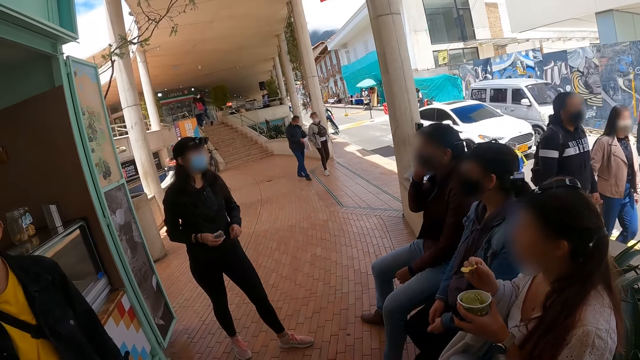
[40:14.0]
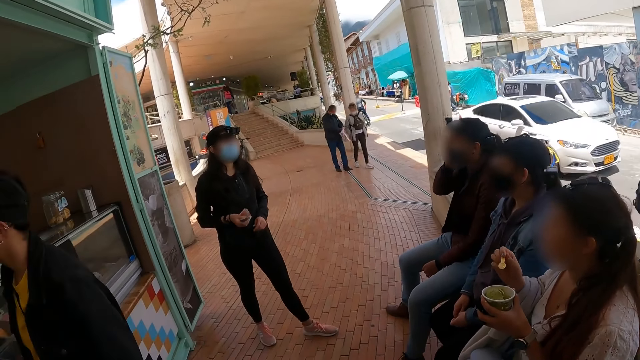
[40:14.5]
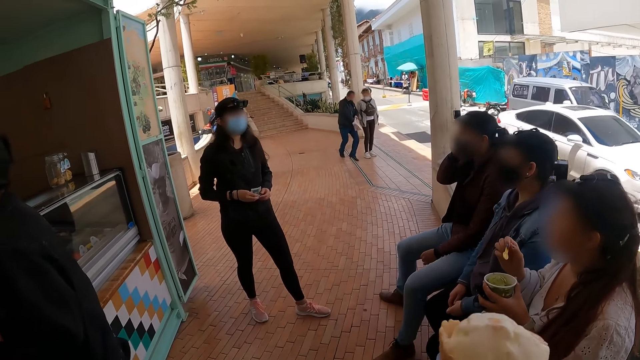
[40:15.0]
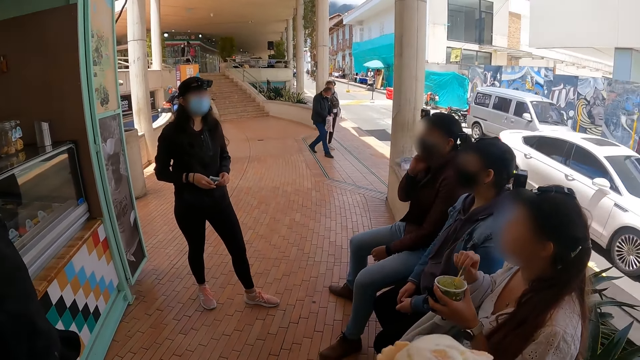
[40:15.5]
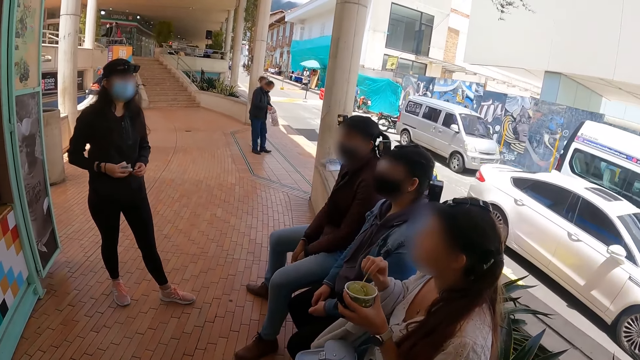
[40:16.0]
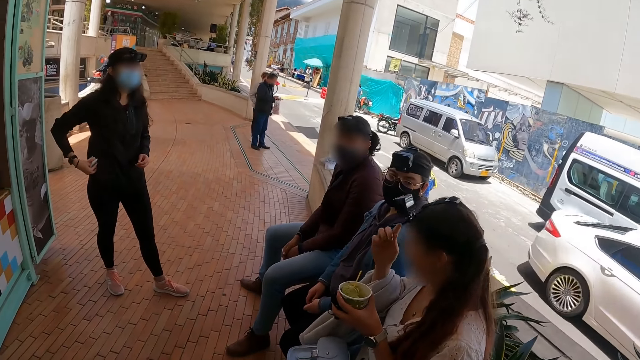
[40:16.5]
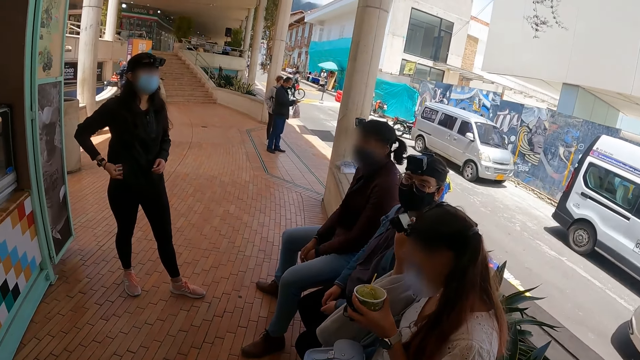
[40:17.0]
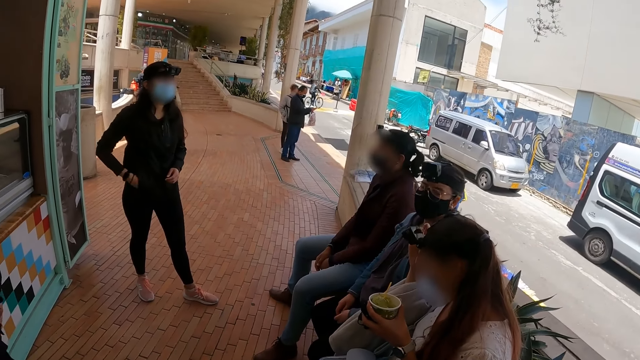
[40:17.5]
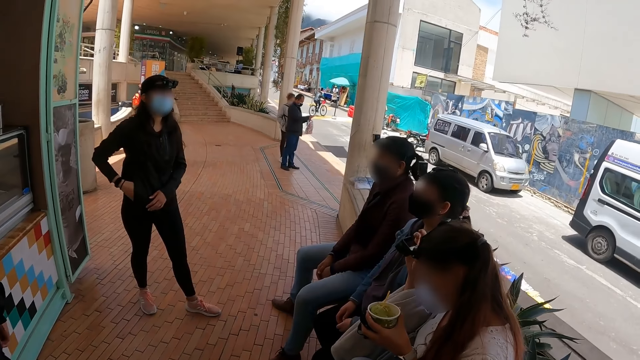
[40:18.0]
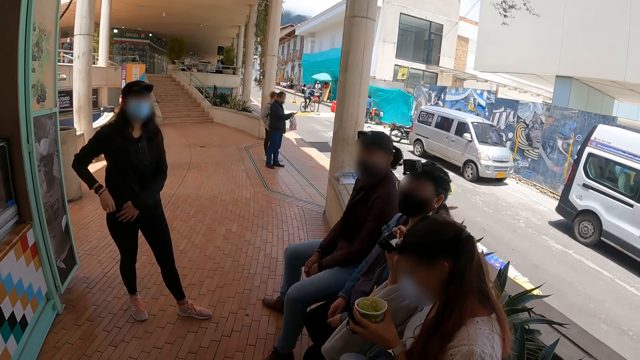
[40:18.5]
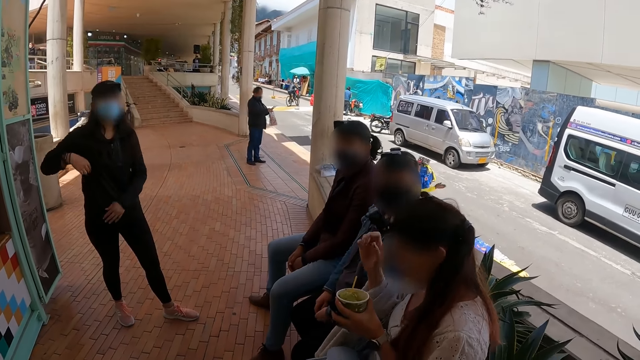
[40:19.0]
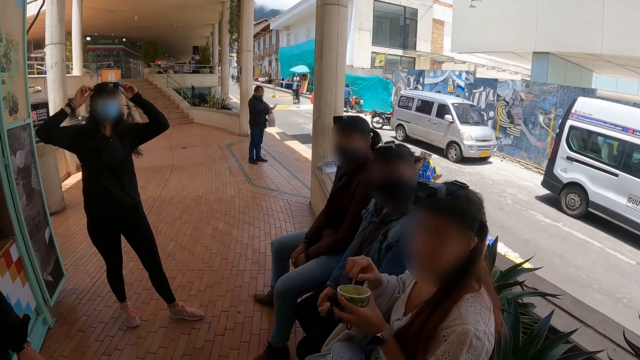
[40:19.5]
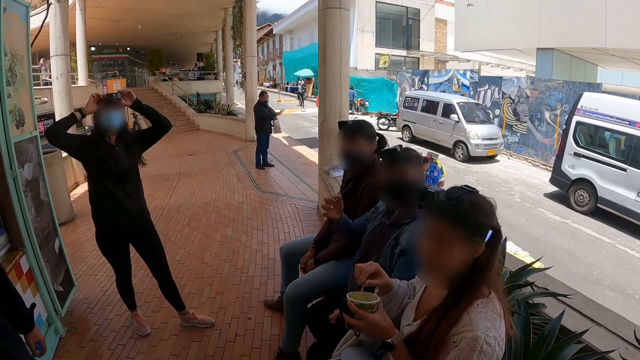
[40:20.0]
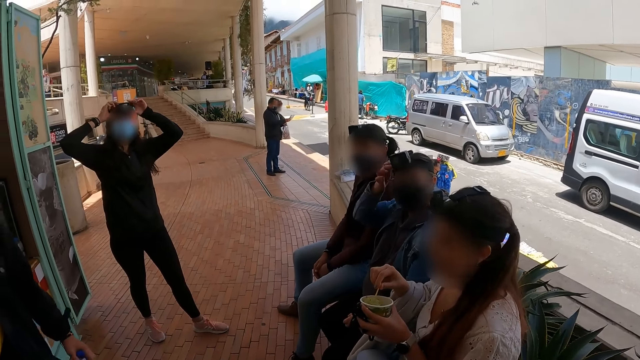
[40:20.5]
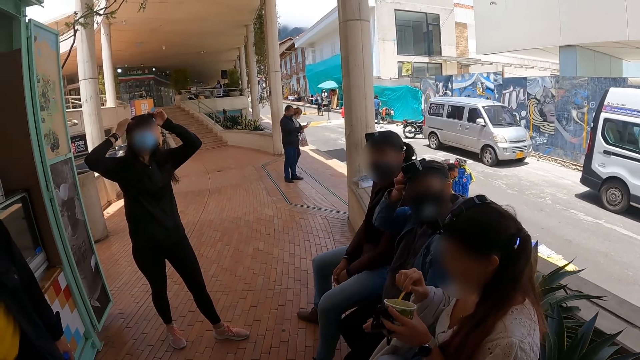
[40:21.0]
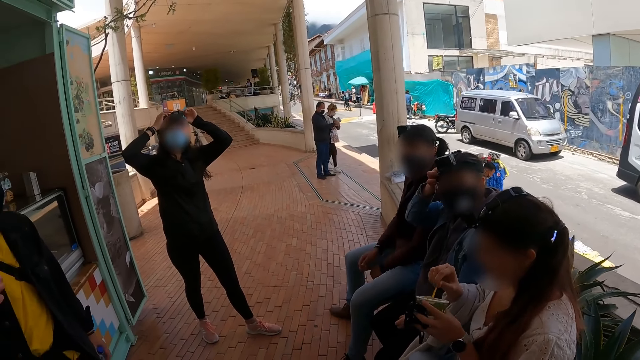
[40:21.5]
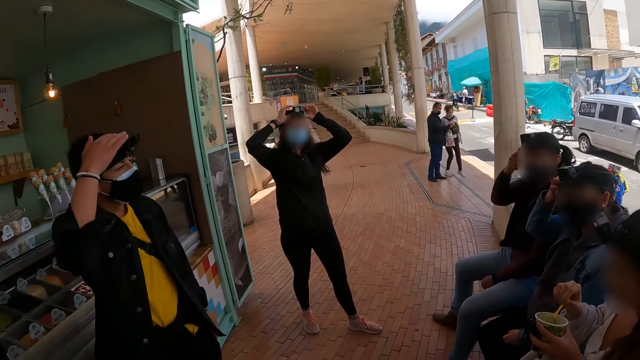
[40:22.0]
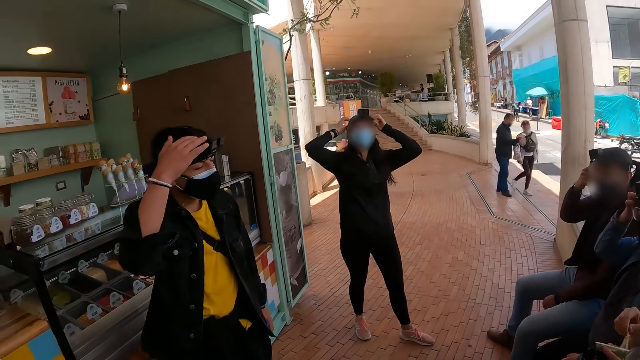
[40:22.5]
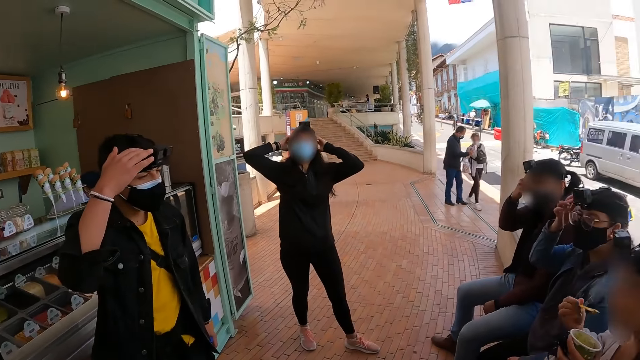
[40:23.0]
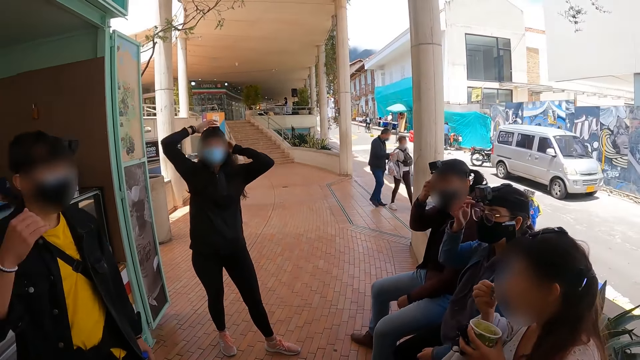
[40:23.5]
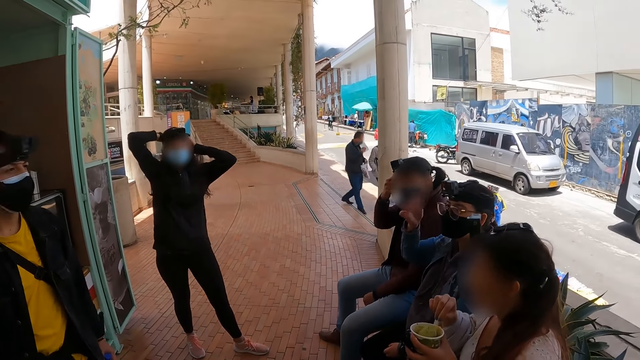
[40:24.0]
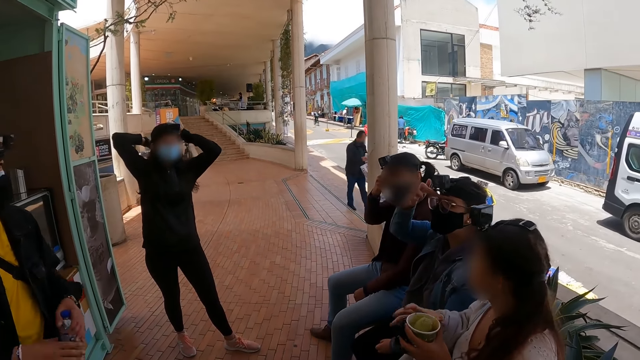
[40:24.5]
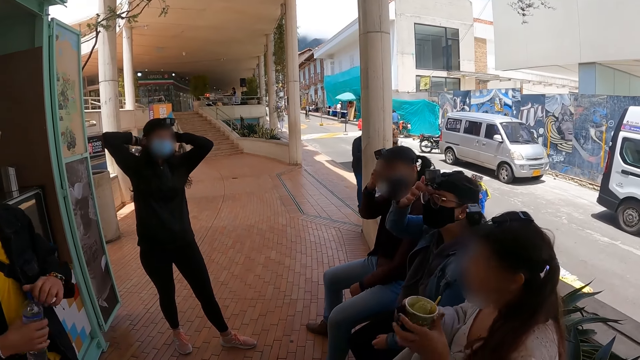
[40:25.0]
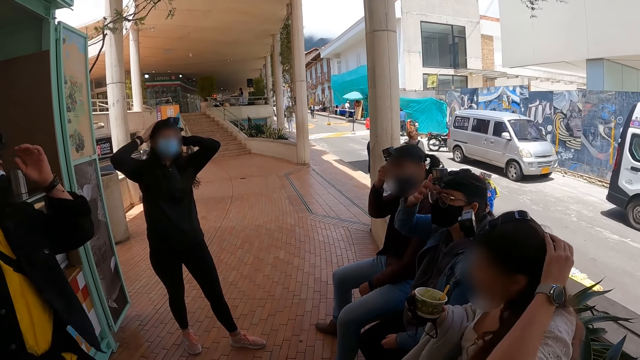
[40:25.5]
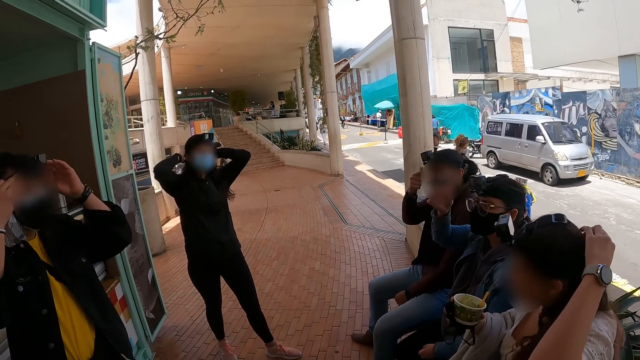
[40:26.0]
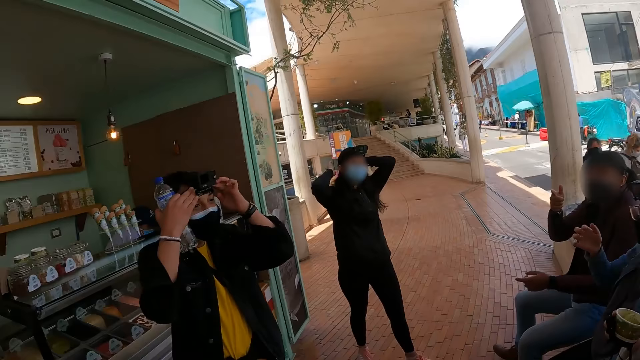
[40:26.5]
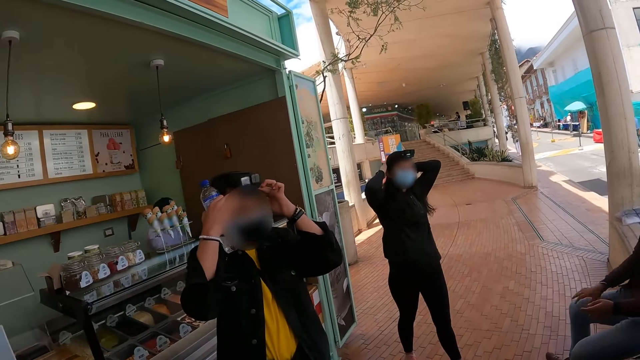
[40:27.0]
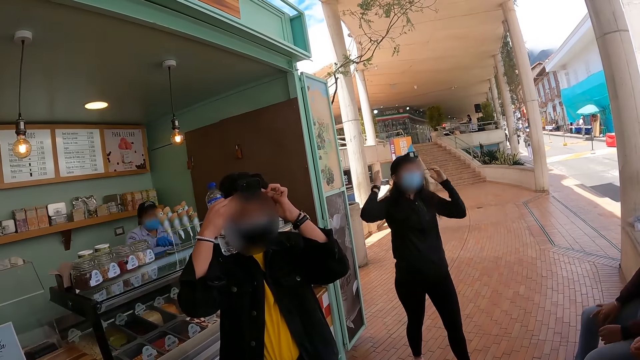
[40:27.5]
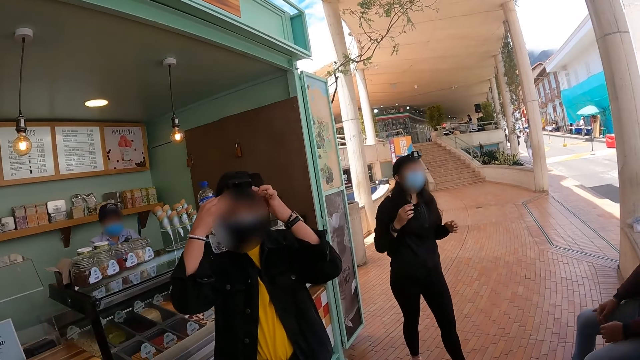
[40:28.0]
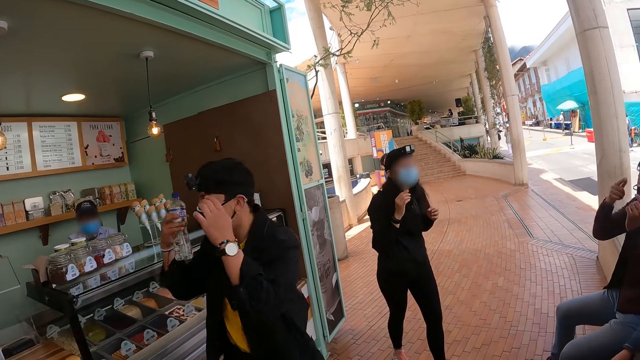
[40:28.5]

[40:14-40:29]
A woman holds the camera. The woman adjusts the camera on the head. The woman eats the ice cream. The camera wearer looks around the room. The woman holds the head.

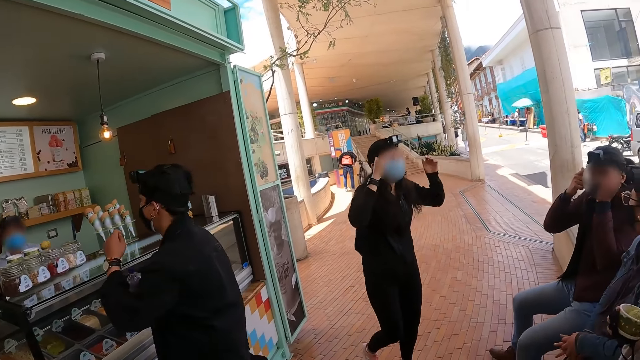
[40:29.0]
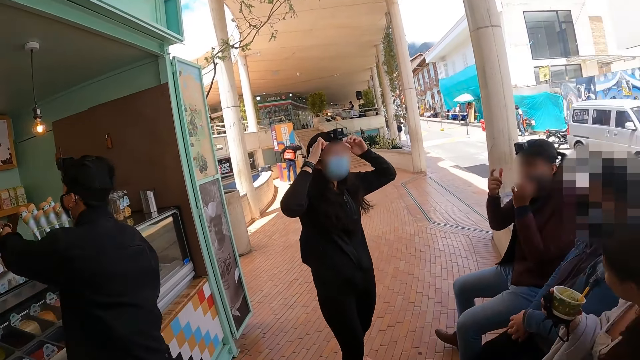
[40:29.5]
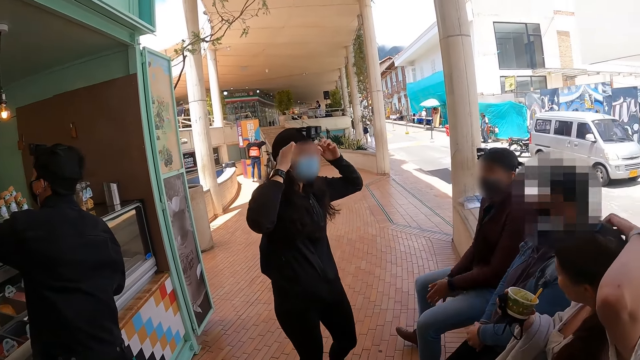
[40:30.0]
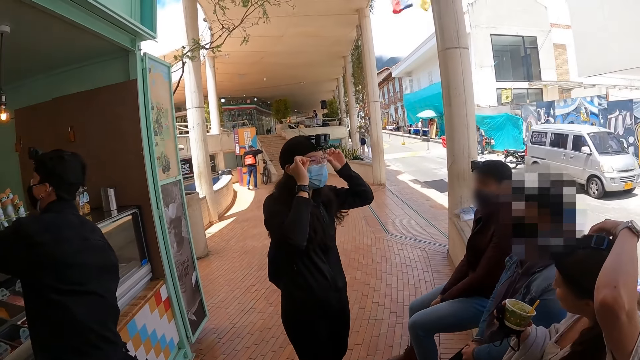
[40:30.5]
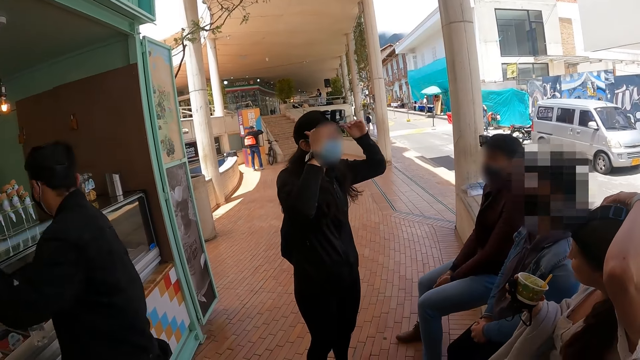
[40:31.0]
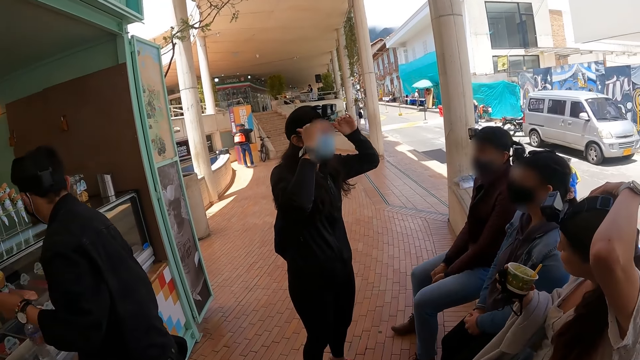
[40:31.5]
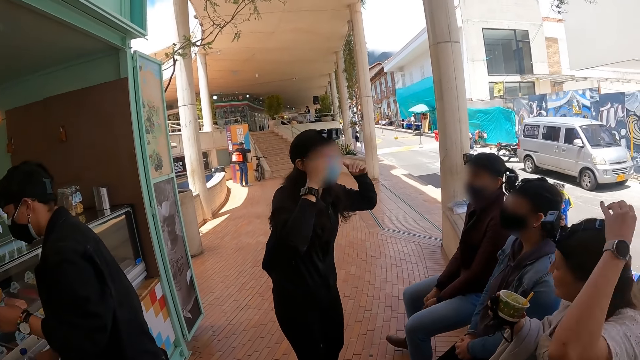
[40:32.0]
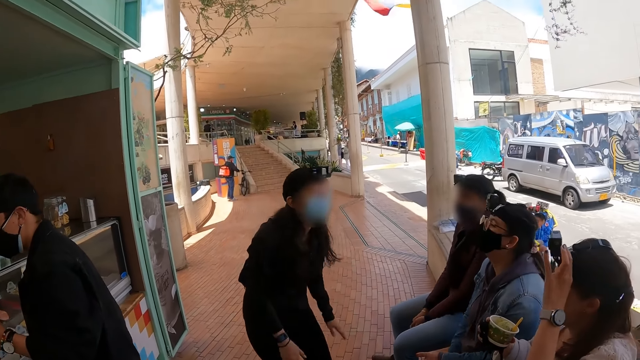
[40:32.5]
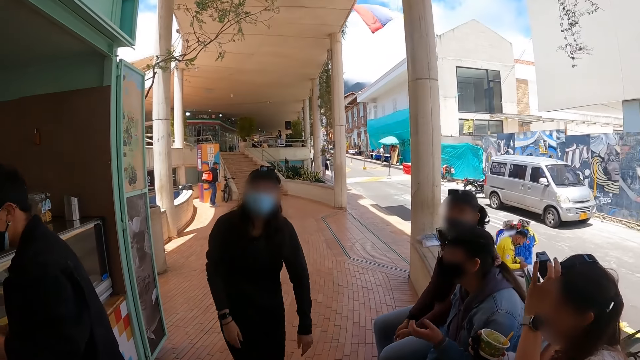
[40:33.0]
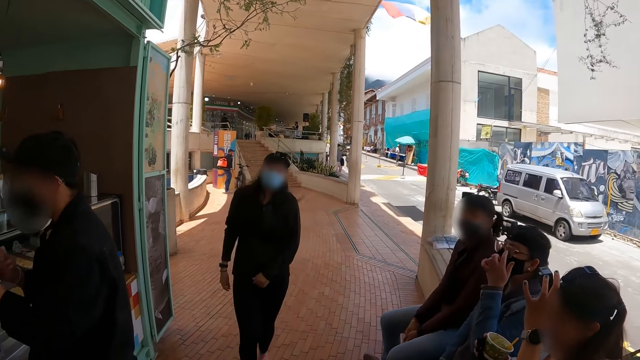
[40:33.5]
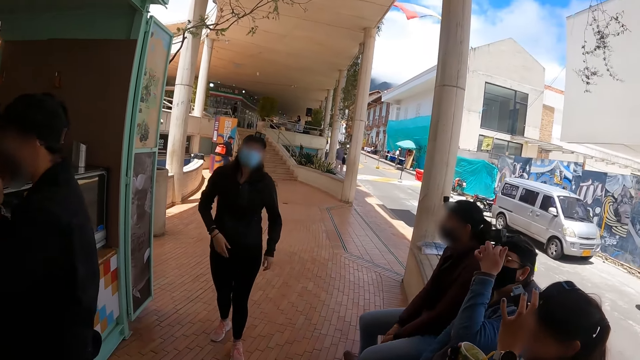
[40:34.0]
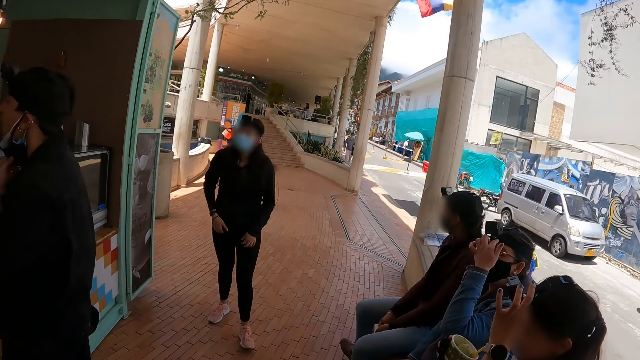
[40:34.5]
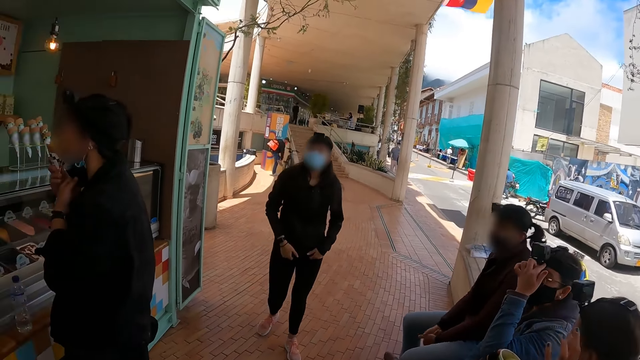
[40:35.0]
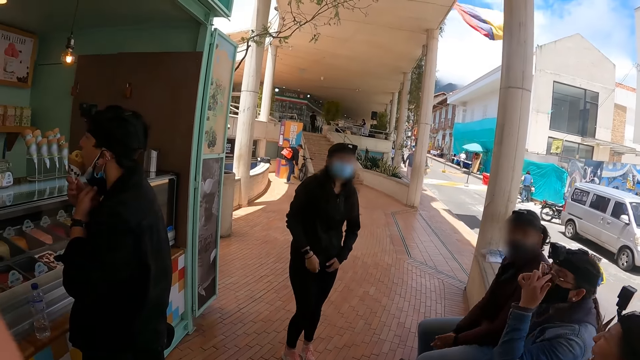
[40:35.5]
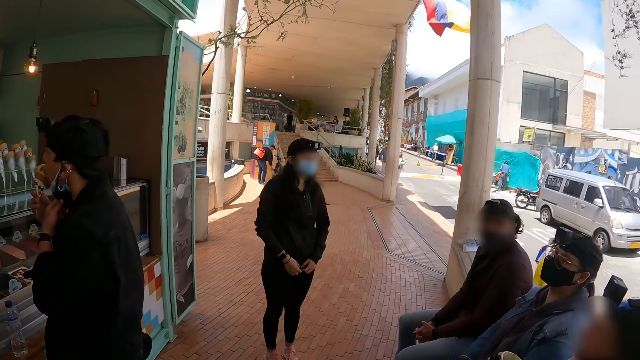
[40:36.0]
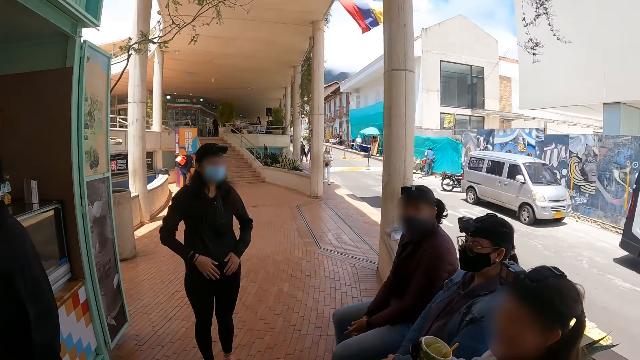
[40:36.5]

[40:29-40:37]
A woman holds the camera.
